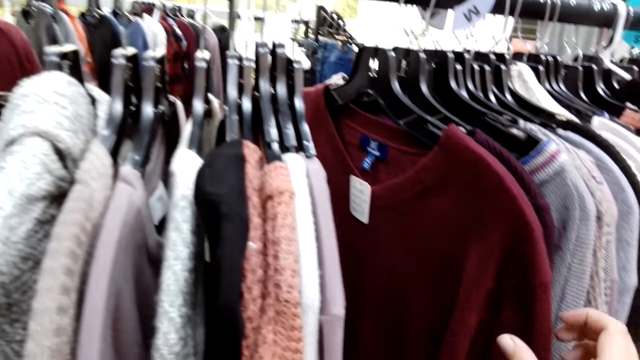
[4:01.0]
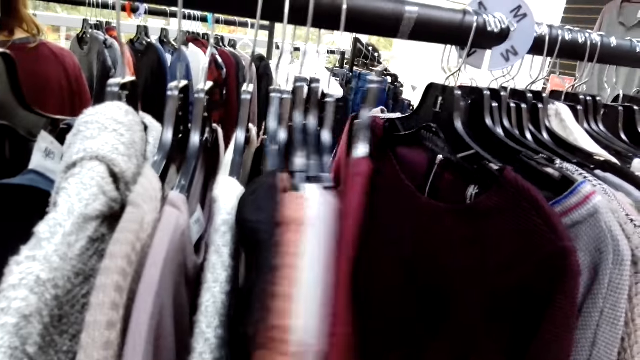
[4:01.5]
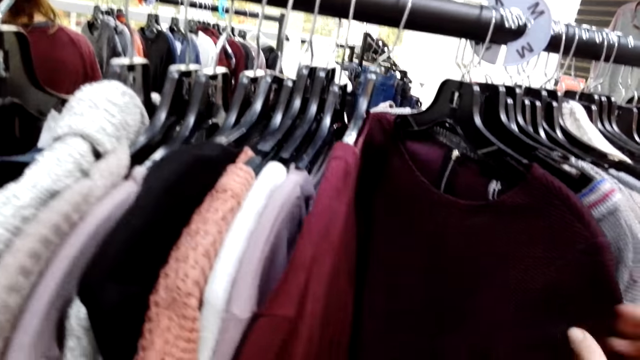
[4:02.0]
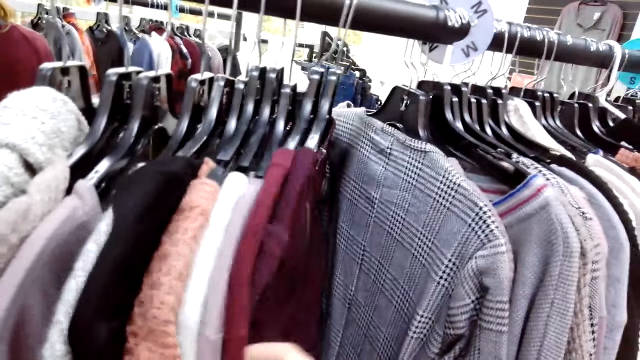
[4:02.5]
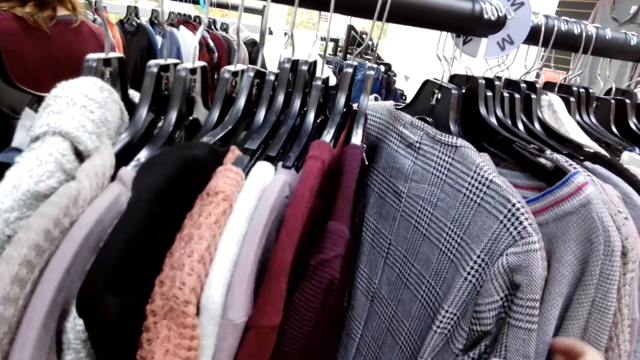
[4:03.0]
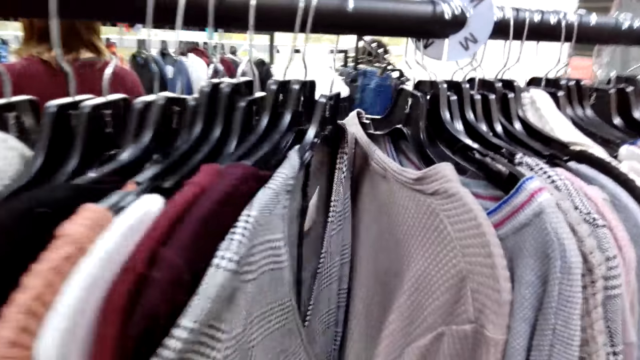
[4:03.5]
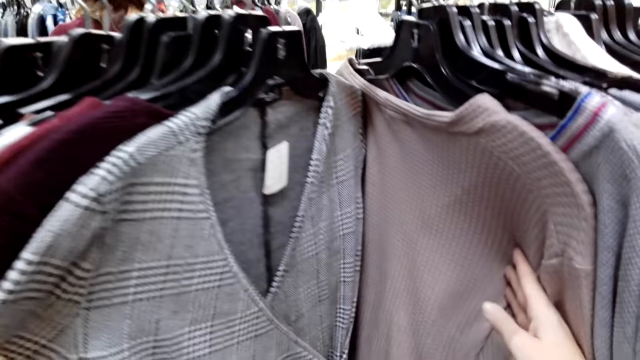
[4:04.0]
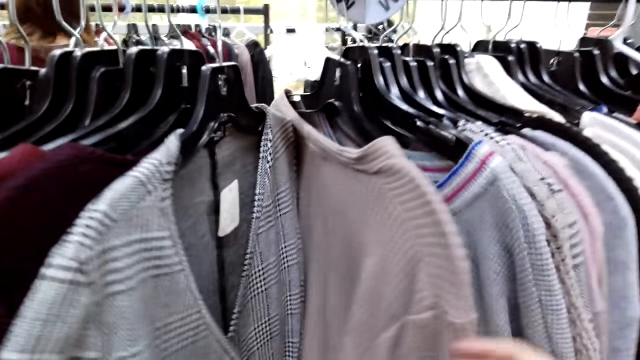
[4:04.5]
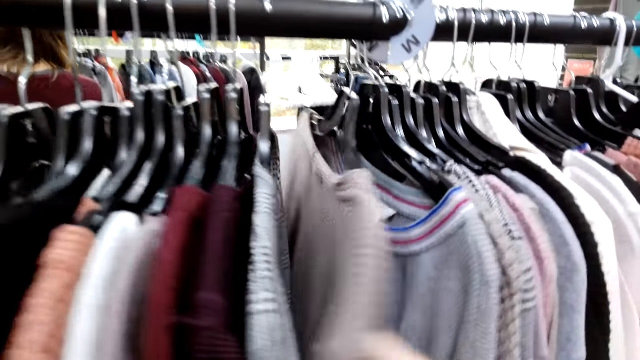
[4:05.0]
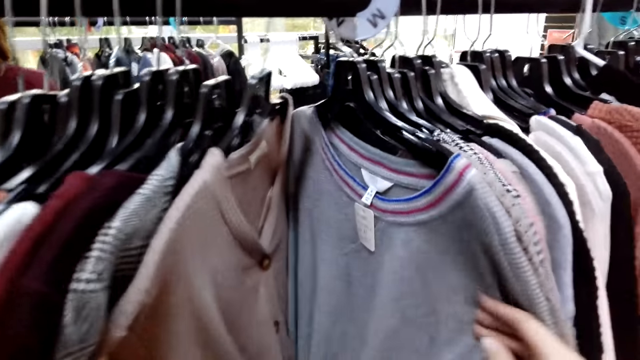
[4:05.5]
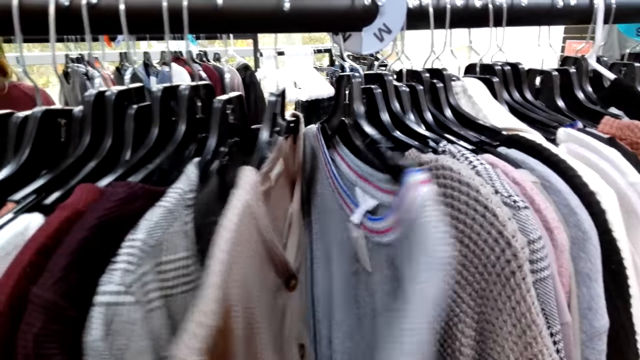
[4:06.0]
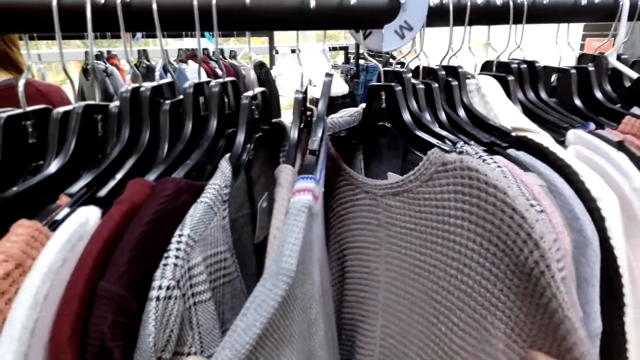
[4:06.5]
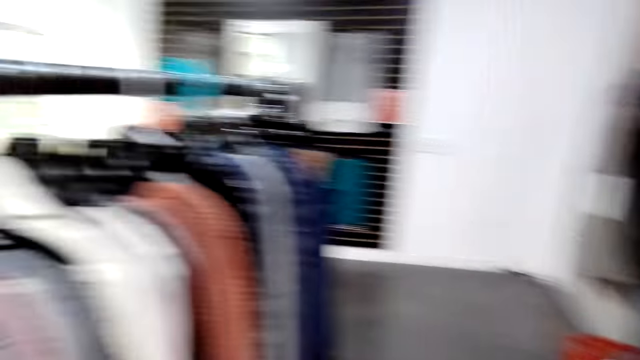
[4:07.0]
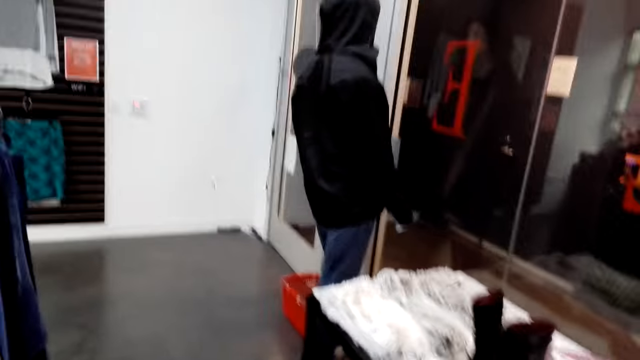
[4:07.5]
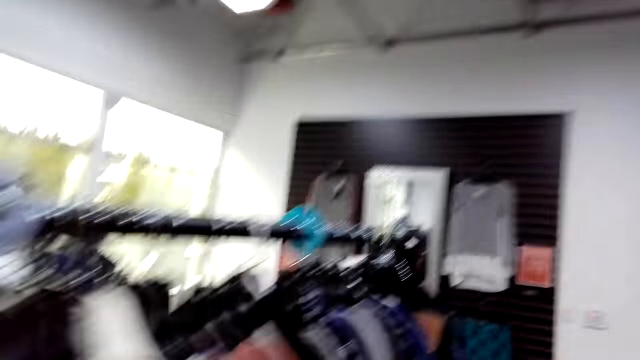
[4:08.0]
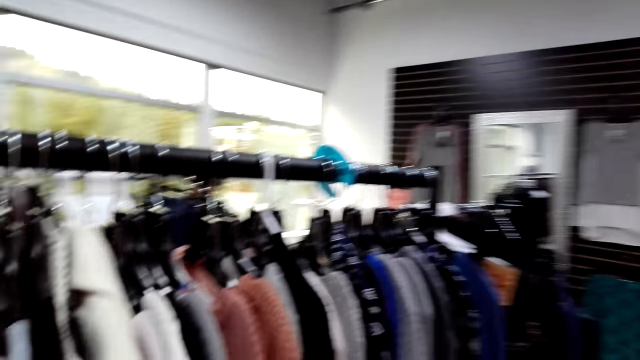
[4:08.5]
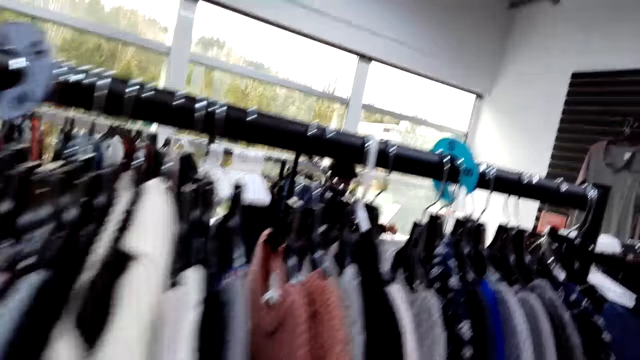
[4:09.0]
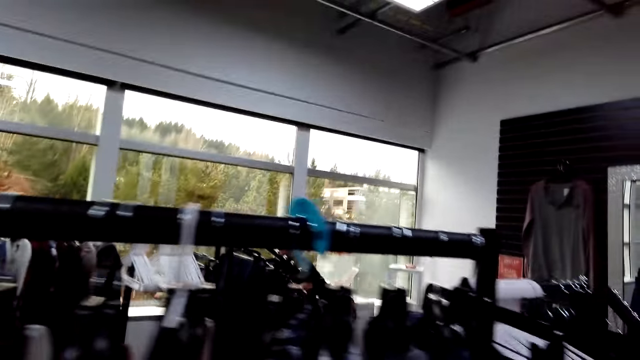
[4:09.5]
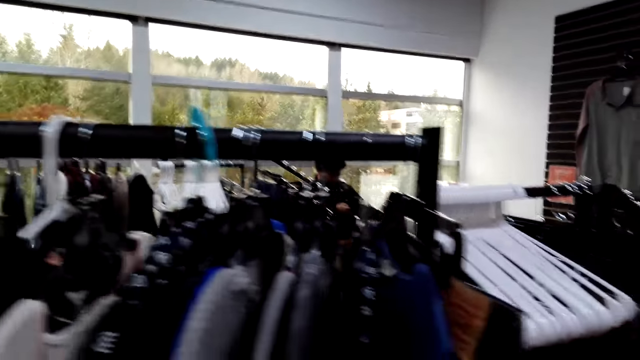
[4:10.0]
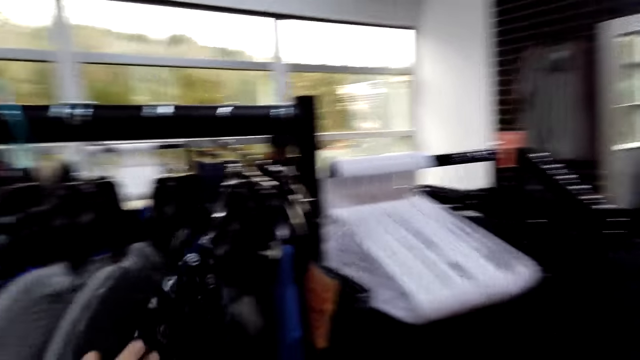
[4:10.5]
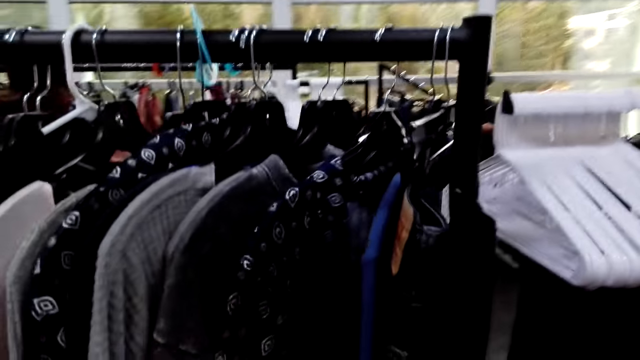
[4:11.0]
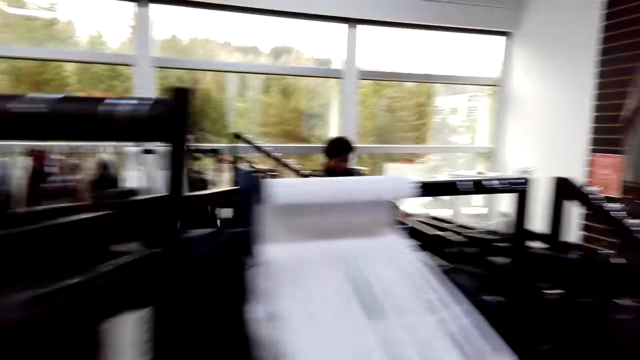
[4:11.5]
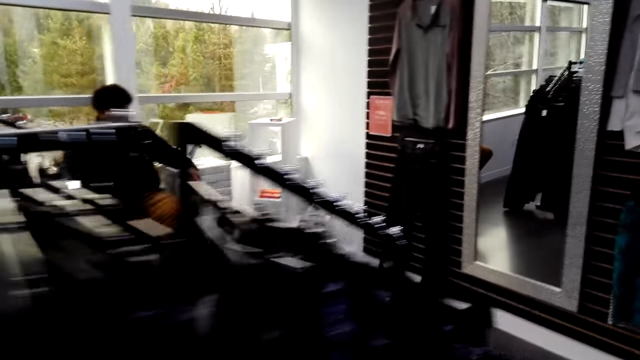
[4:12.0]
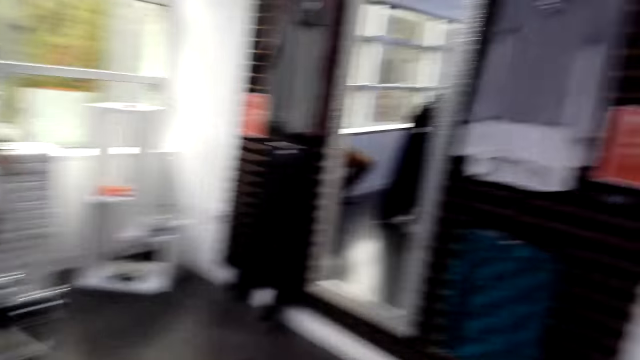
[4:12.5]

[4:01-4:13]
The camera wearer moves cloths. They look at the cloth. They move a cloth. They look at the cloths. They look around the office. They walk in the store. They move a hand on the face.

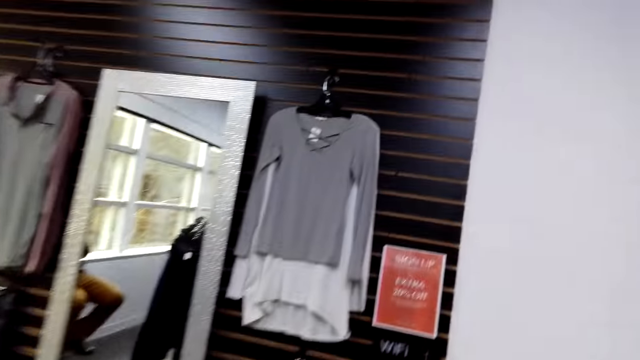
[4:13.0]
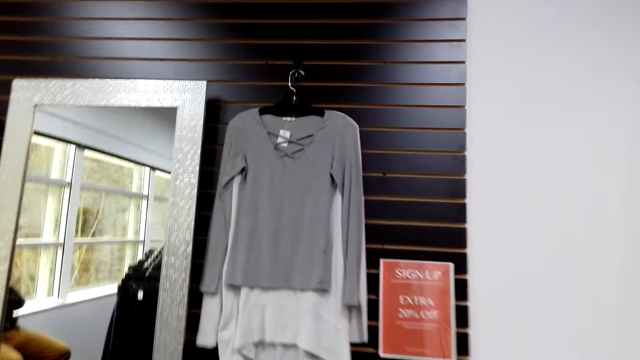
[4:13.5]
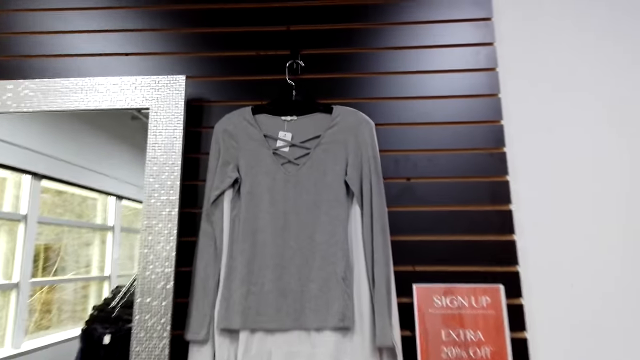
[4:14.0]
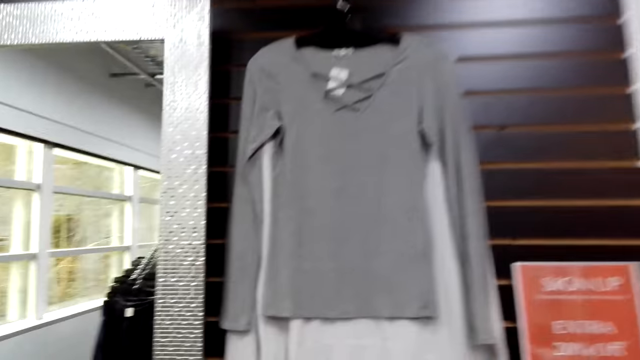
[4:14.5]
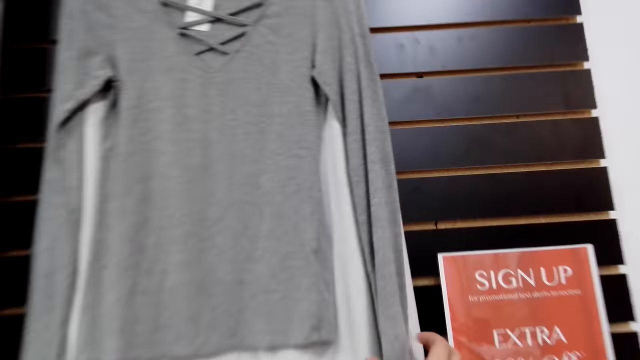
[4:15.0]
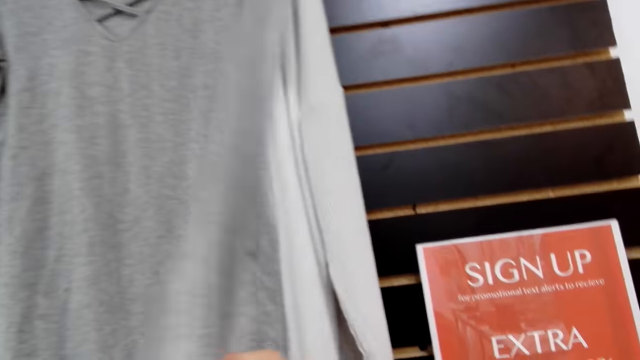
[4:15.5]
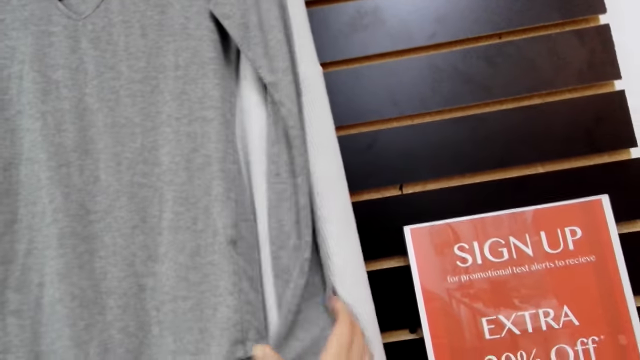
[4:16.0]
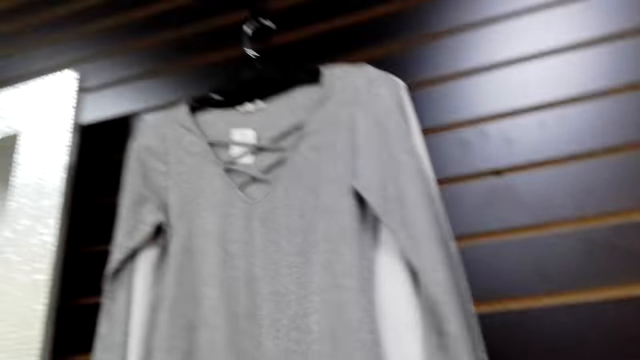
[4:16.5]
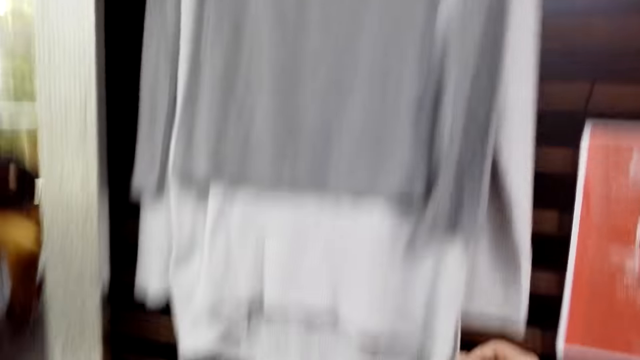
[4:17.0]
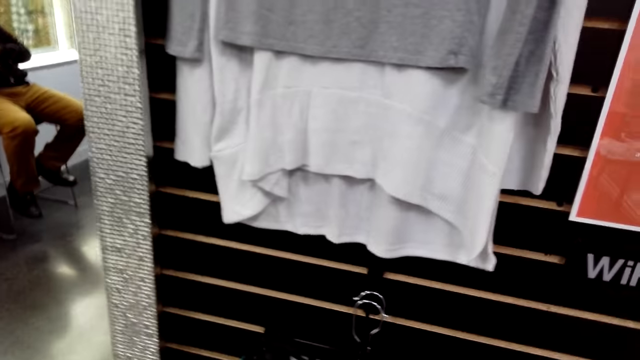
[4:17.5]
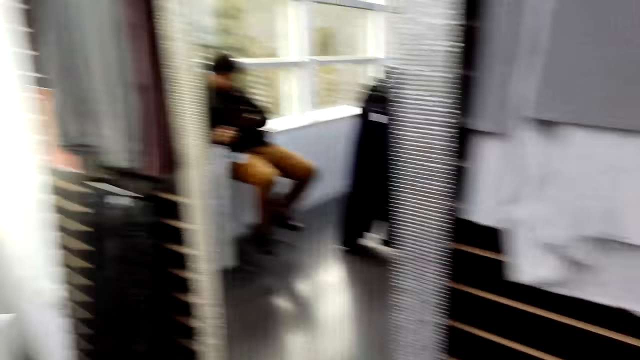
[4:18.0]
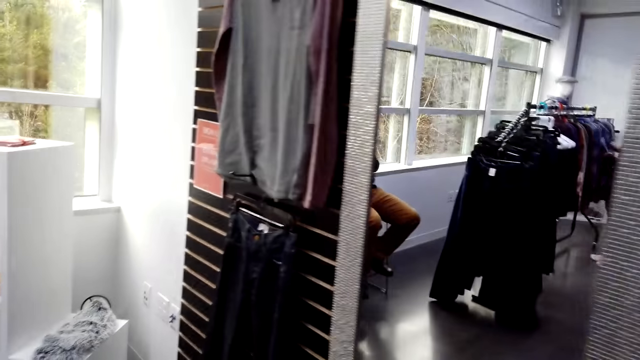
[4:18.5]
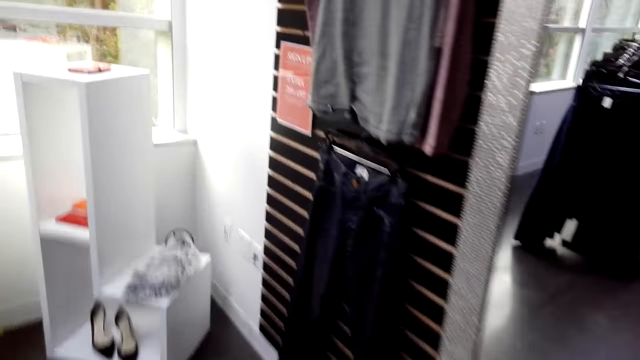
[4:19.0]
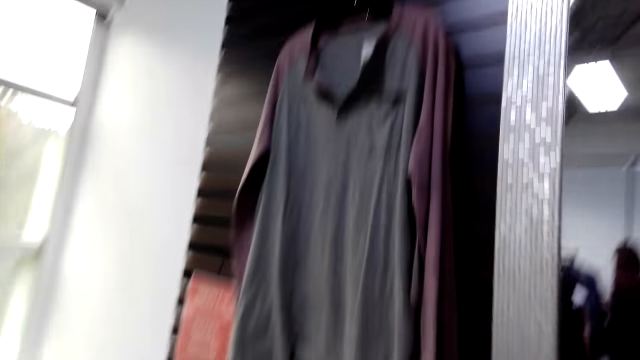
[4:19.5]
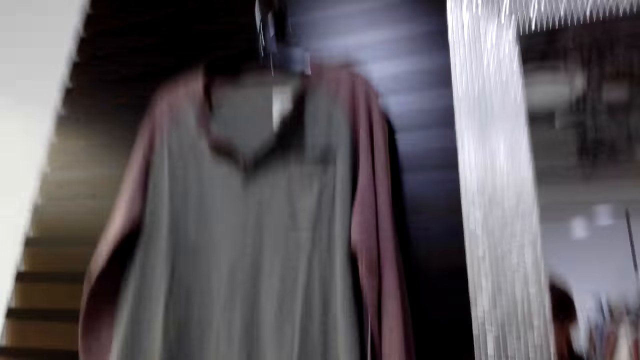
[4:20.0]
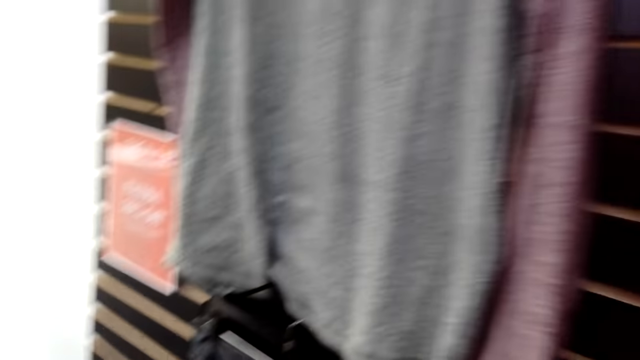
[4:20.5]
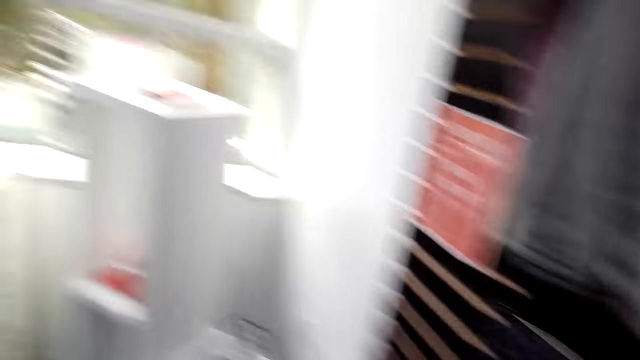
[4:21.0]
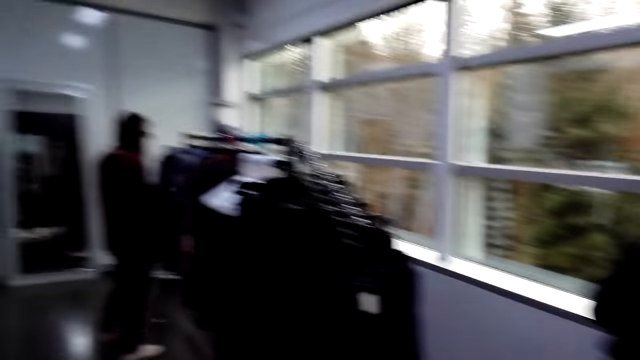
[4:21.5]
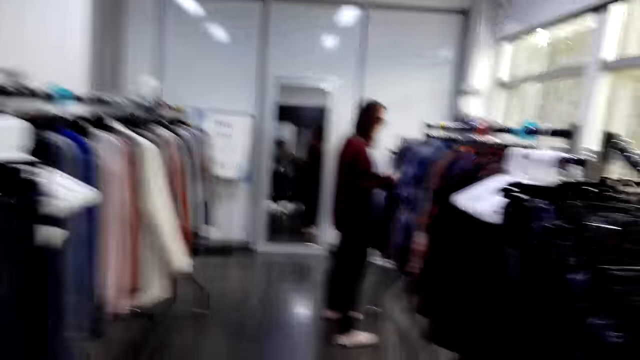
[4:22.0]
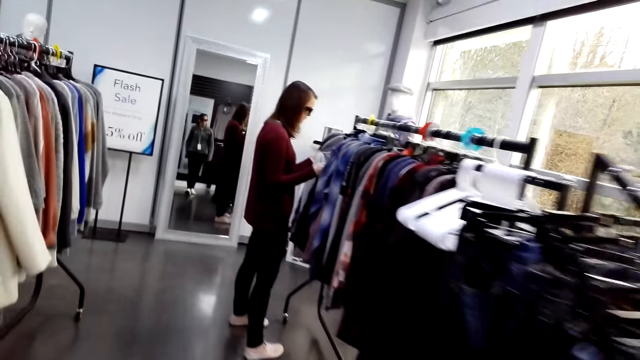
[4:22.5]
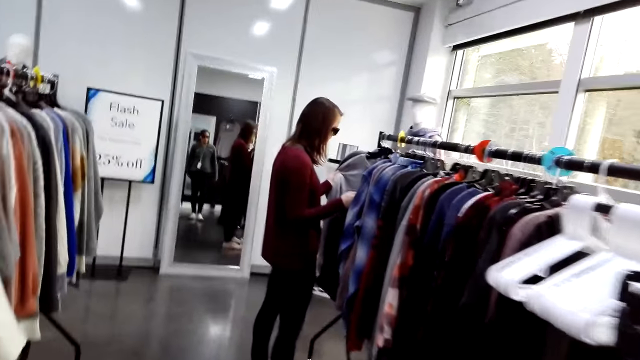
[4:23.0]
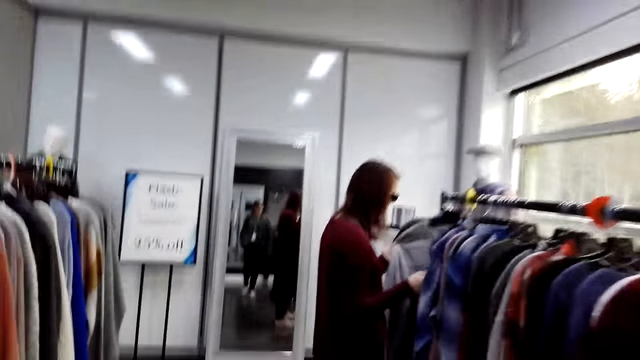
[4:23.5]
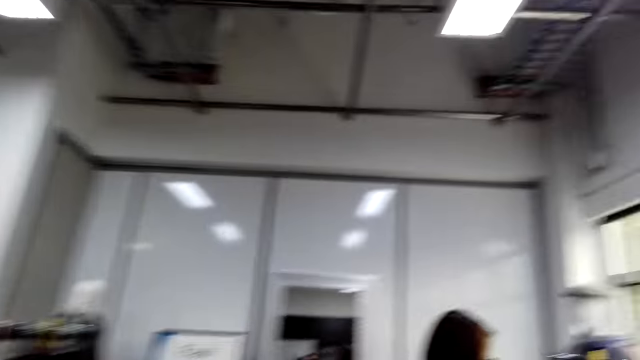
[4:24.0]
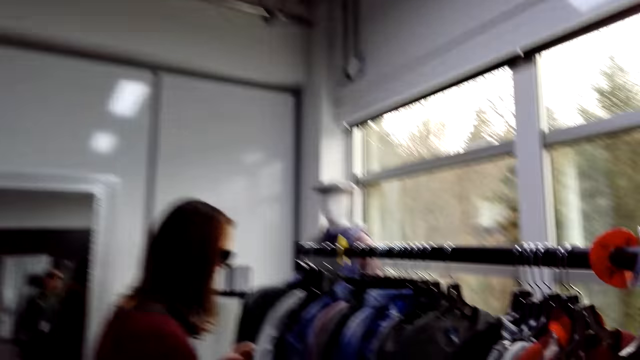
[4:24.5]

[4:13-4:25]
The camera wearer touches the top or cloth on the wall. They look at the cloth. They move beside the mirror. They look at the cloth. They walk in the store.
